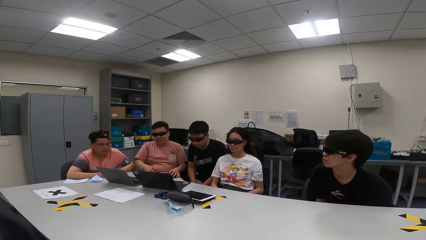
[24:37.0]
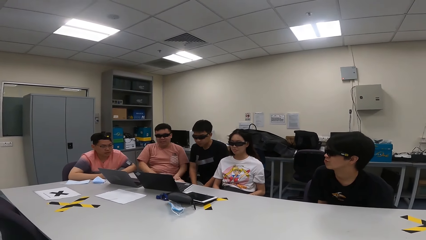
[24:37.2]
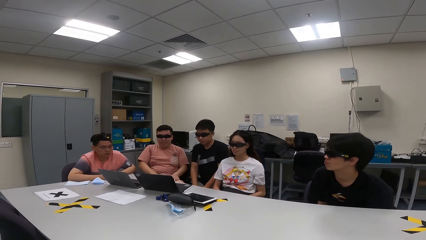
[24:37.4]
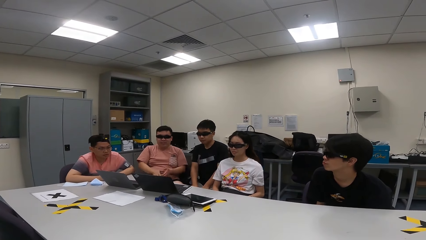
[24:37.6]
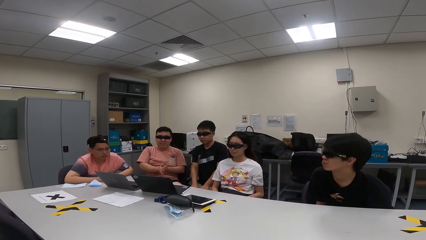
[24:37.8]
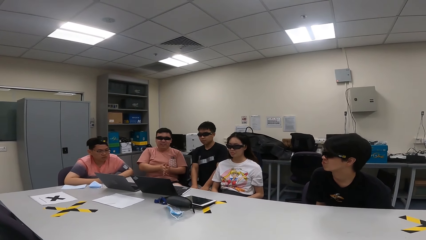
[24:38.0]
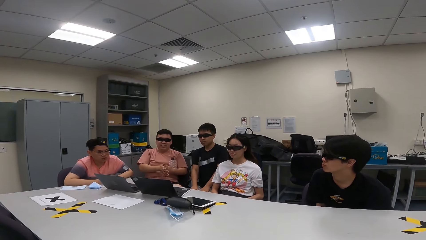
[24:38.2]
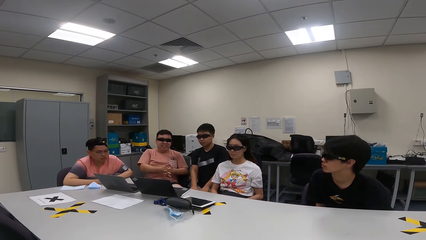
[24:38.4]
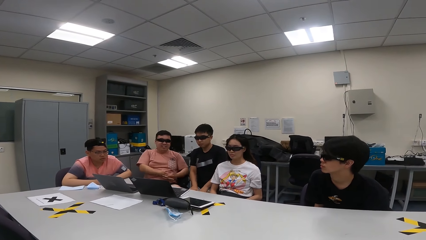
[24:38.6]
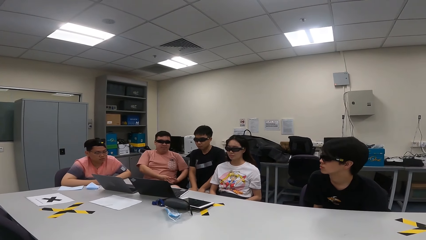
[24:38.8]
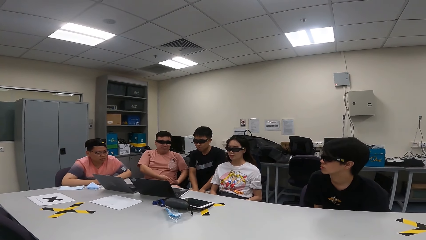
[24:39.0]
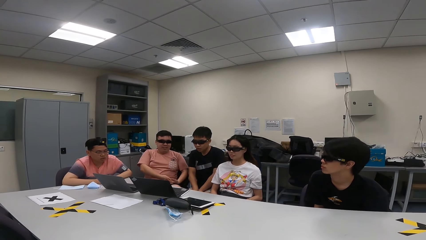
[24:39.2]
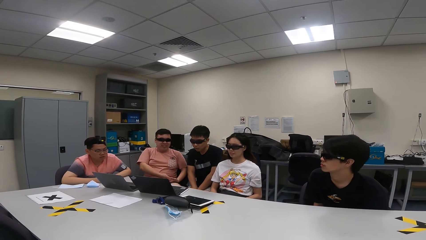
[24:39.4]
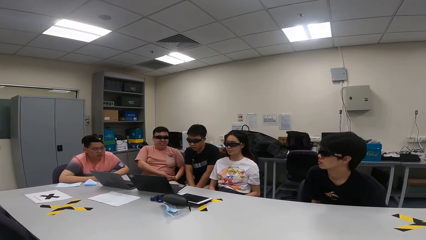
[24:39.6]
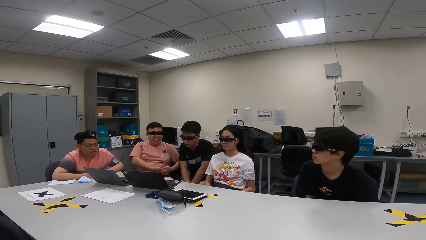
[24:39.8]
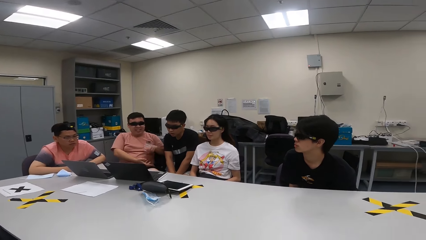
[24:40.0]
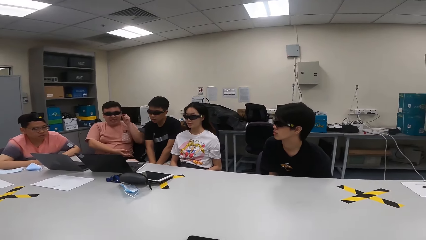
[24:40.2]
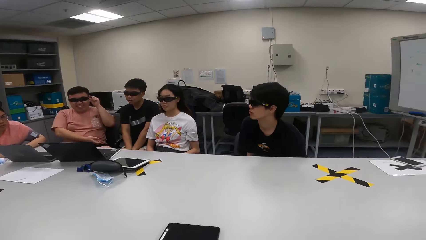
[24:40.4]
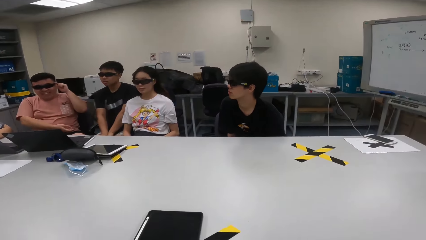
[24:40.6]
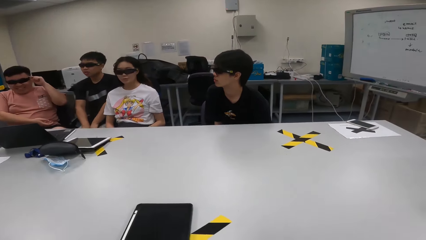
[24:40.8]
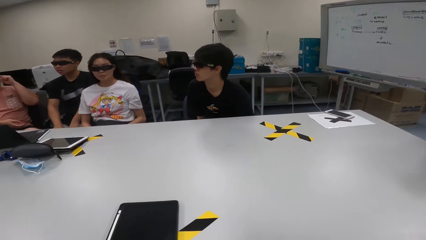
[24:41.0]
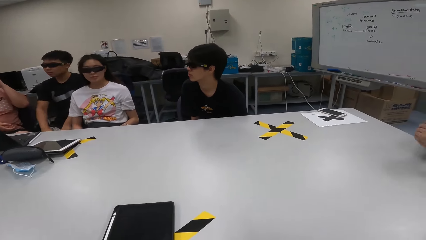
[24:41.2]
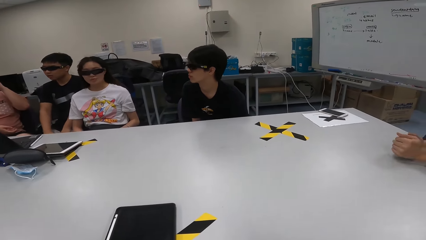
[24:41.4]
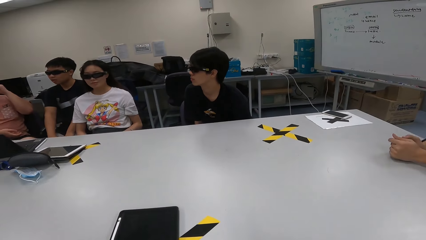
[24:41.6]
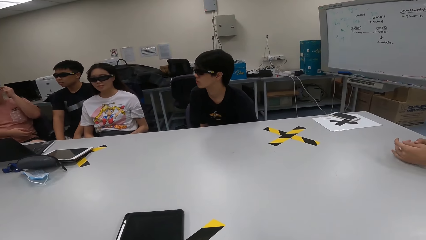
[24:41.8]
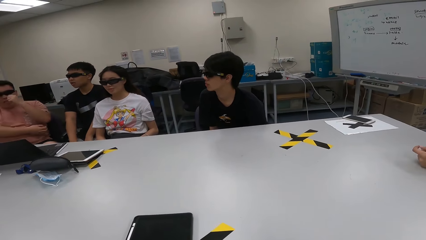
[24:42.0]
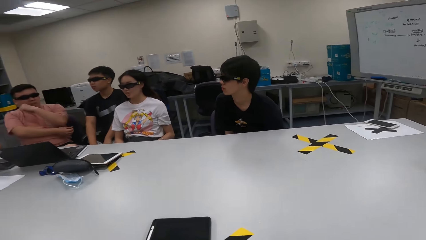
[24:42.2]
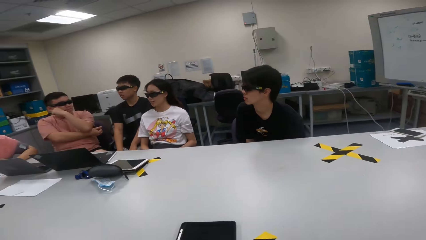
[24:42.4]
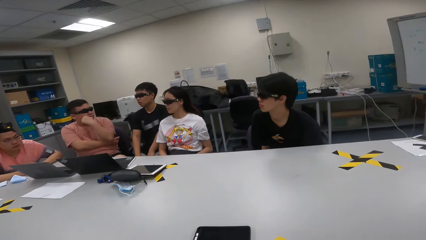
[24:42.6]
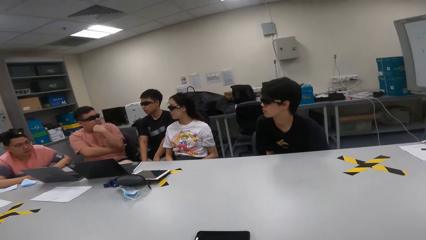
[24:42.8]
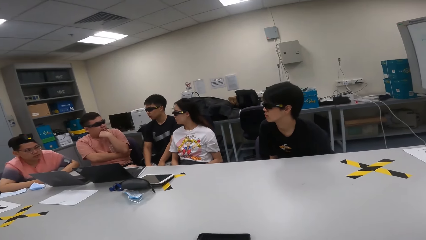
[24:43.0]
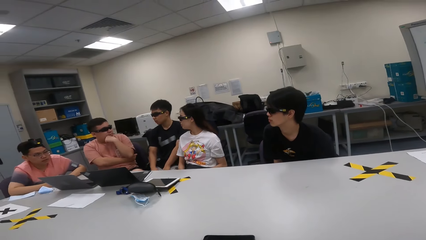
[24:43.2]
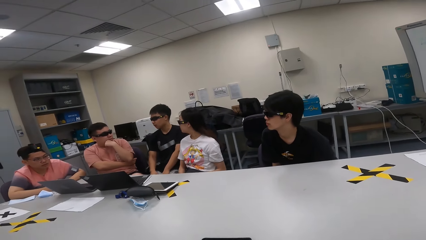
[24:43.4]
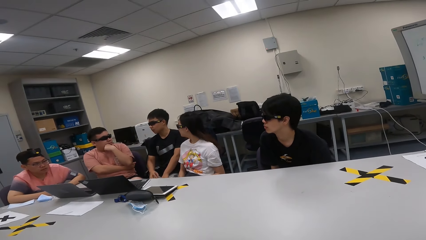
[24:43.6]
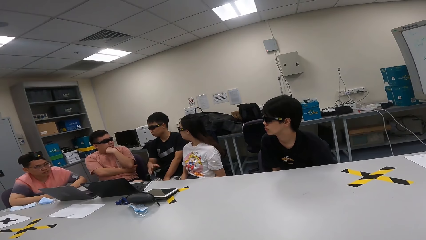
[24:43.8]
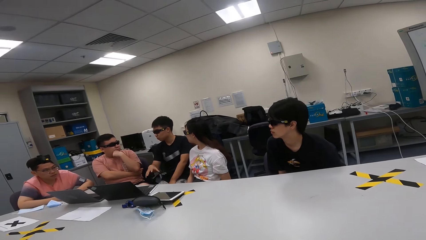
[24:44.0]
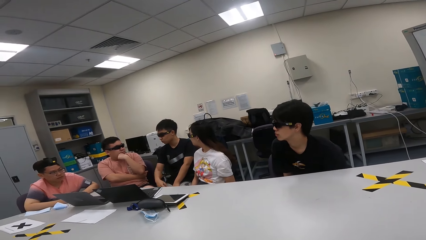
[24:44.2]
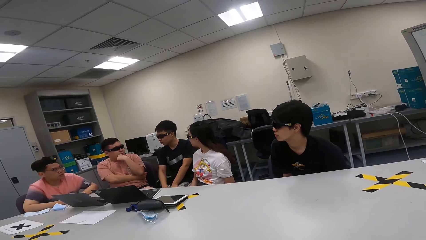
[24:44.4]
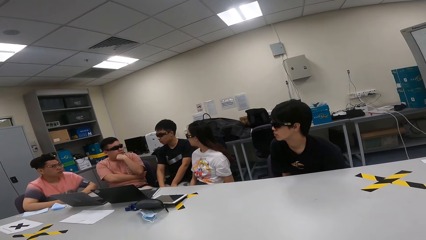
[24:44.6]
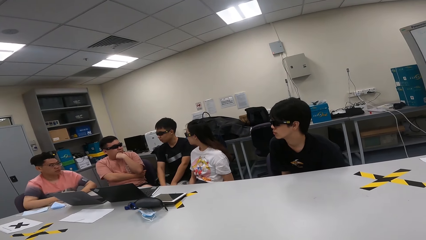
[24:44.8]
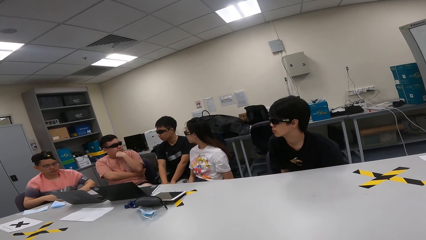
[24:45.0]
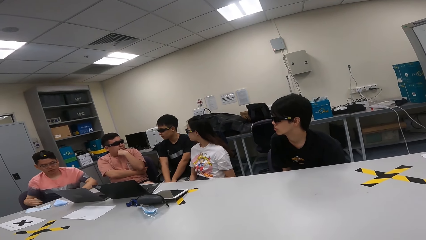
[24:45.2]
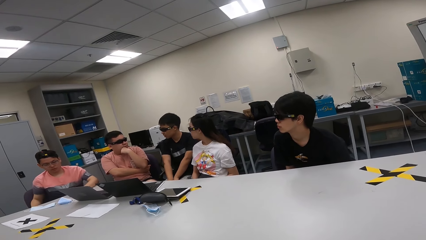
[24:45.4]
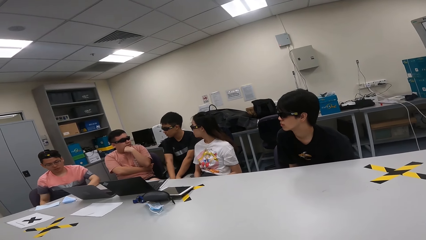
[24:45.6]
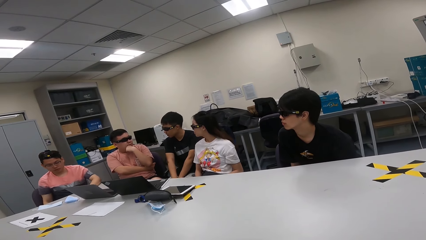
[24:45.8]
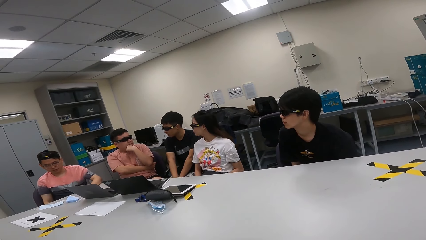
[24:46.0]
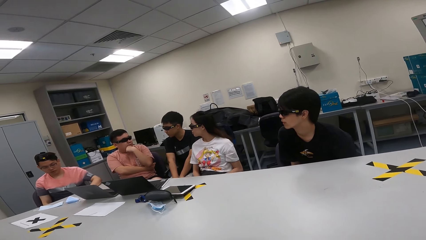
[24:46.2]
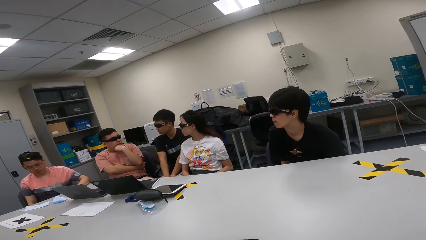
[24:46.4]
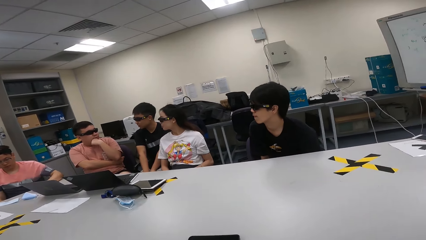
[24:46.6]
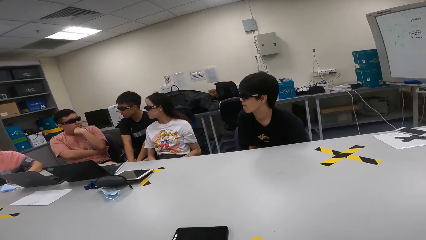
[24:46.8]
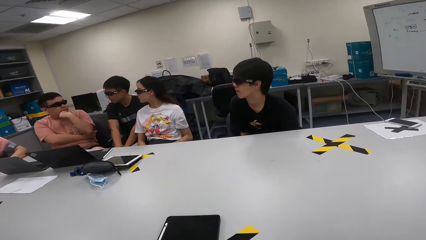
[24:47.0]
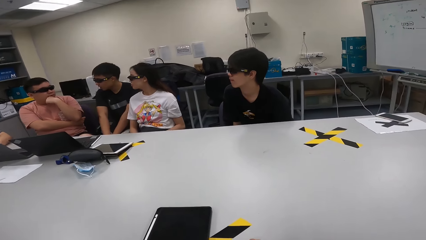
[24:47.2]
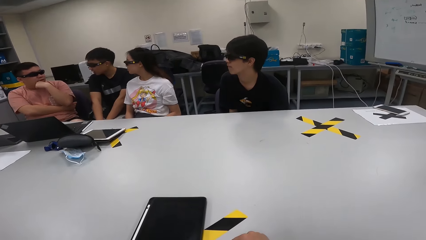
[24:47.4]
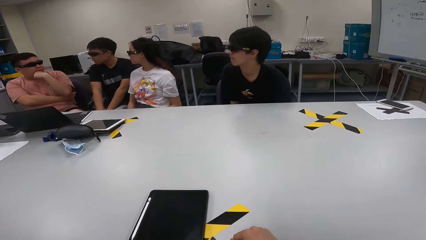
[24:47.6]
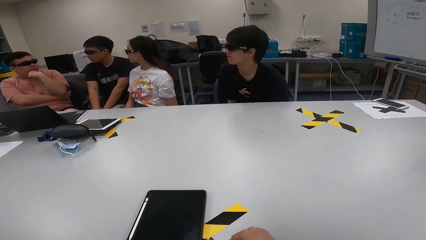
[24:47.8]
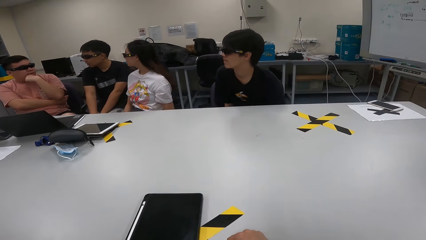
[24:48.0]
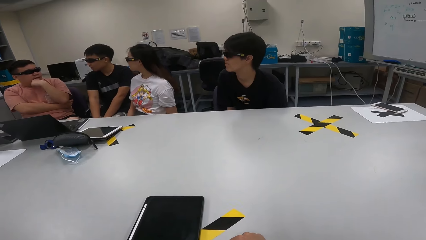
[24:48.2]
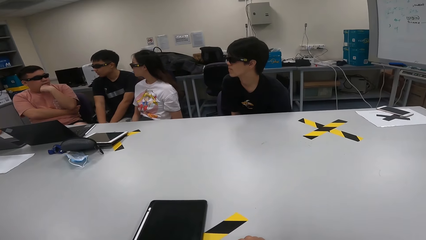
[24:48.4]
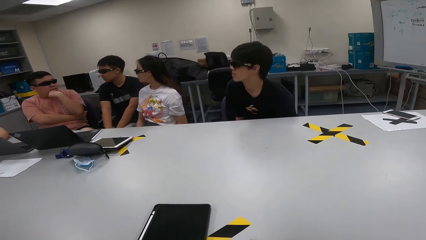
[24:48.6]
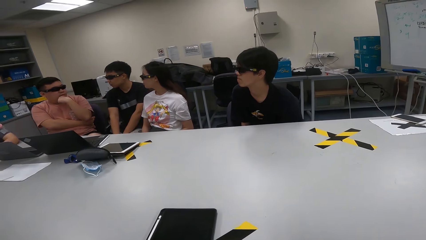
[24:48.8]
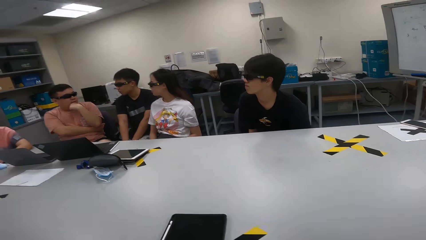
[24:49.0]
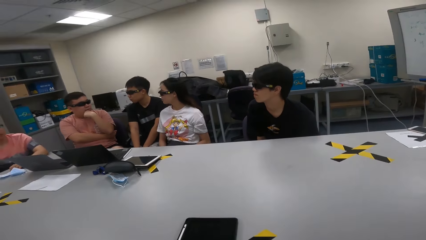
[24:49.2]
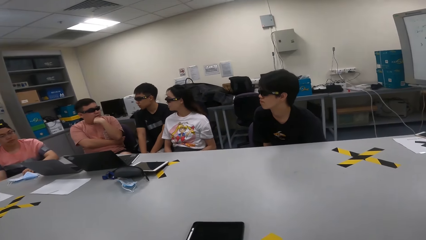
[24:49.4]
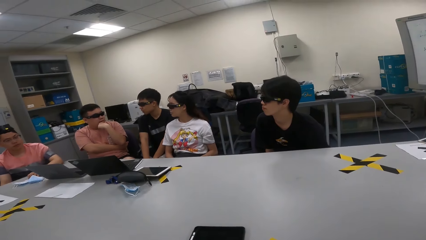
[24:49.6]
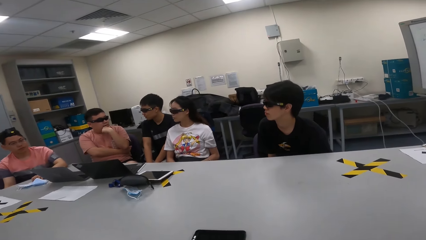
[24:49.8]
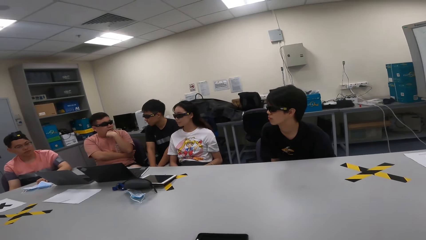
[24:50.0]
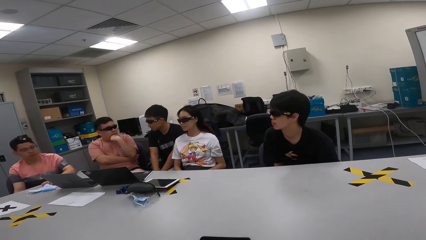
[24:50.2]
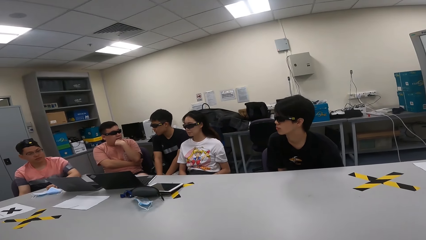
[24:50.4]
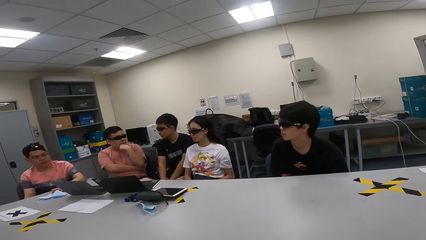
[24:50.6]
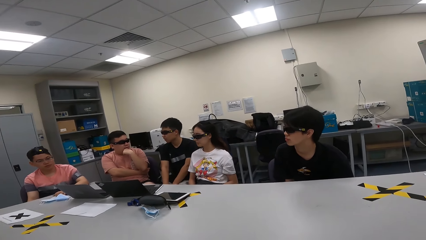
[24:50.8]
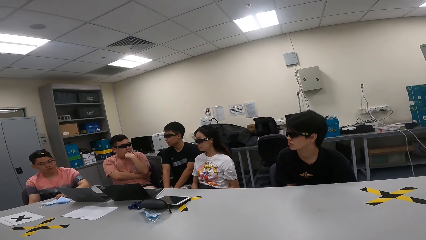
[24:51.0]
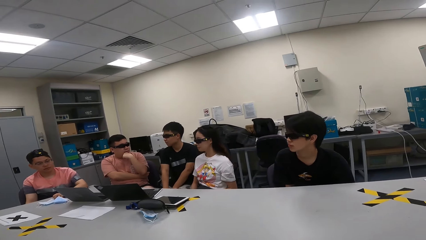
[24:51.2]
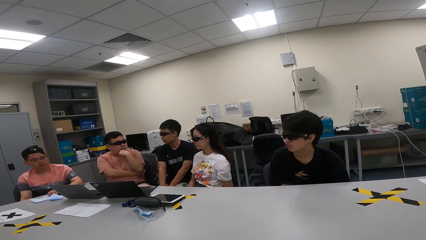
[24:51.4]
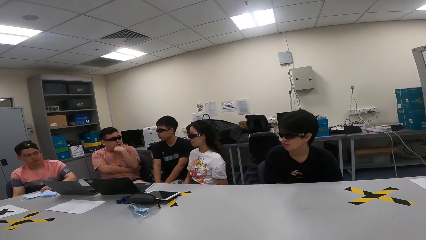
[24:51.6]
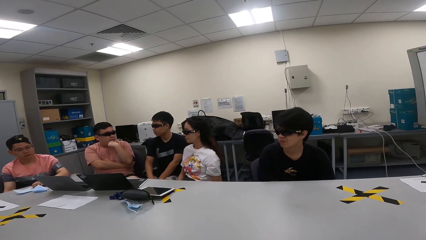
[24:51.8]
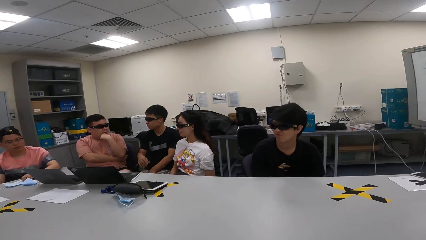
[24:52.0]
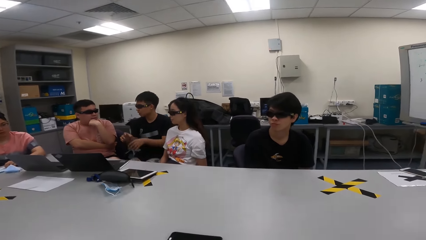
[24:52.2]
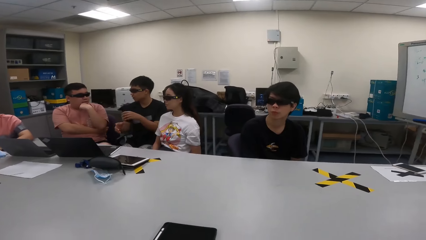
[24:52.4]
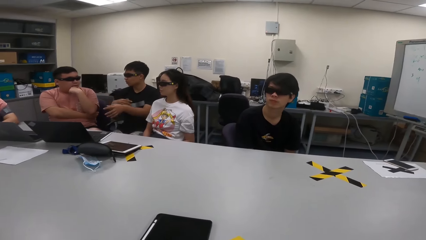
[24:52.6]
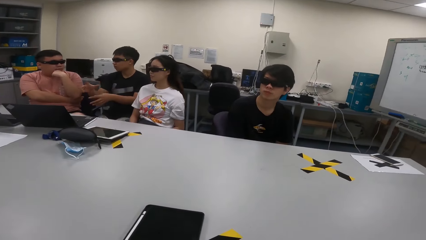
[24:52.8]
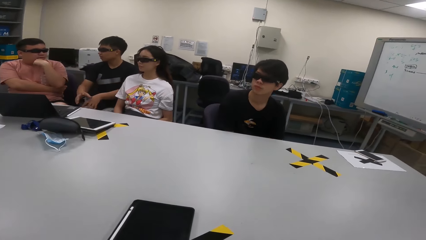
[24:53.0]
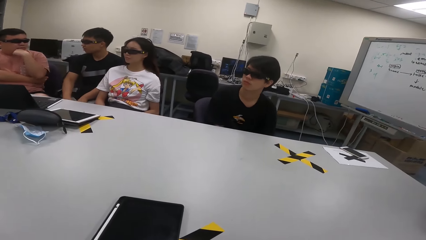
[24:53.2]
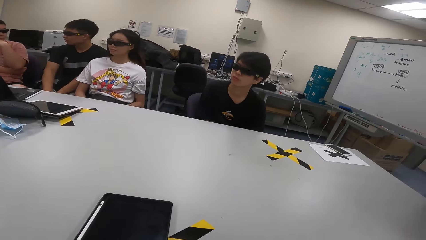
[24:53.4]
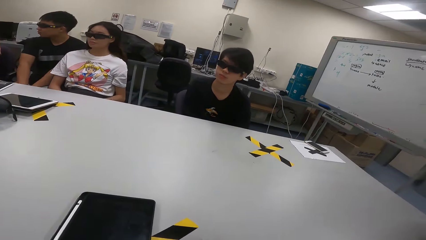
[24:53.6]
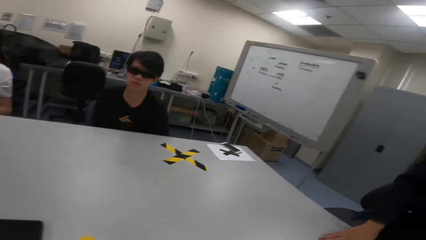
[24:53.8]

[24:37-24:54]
A person touches the shades. Another person puts hands on a table. The first person touches the face. A third person sways hands in the air. A fourth person swings on a chair. The third person sways hands in the air.
